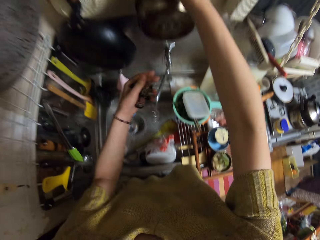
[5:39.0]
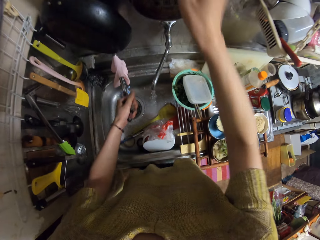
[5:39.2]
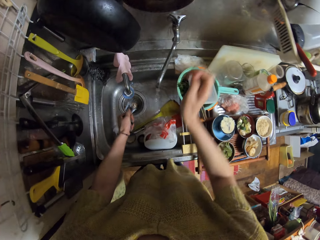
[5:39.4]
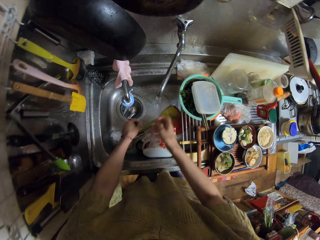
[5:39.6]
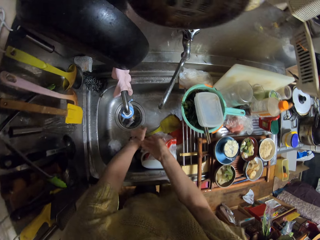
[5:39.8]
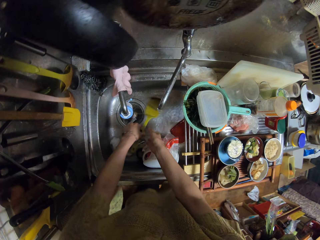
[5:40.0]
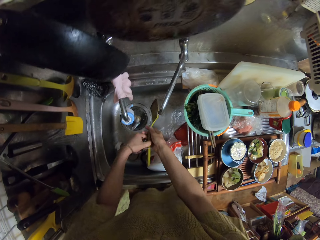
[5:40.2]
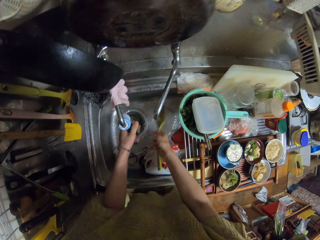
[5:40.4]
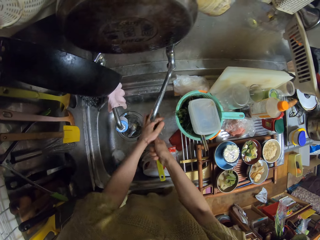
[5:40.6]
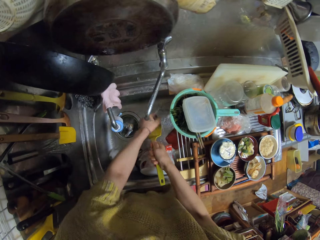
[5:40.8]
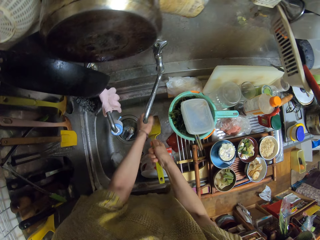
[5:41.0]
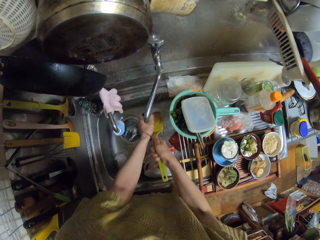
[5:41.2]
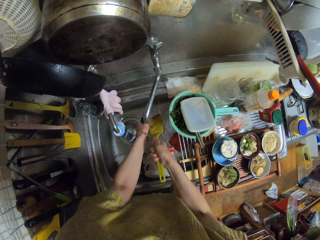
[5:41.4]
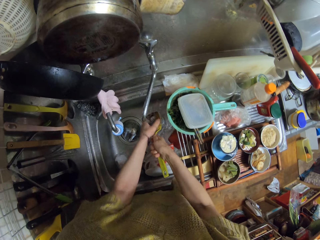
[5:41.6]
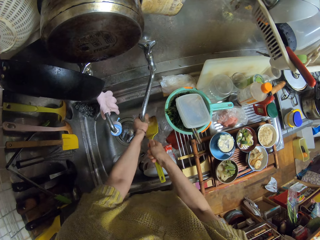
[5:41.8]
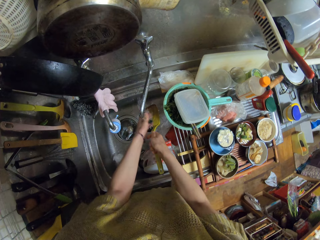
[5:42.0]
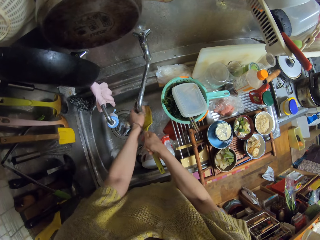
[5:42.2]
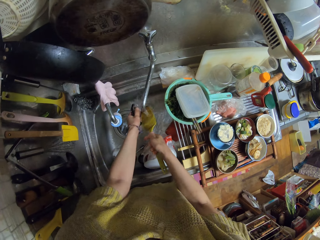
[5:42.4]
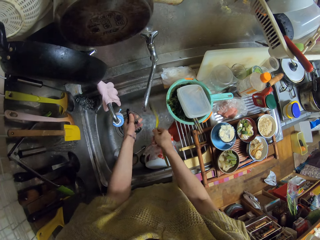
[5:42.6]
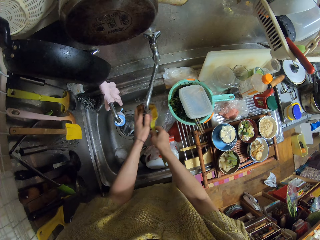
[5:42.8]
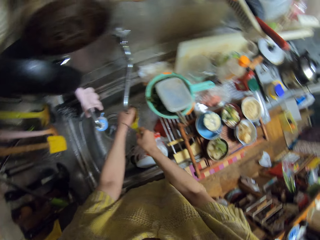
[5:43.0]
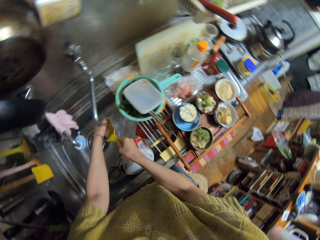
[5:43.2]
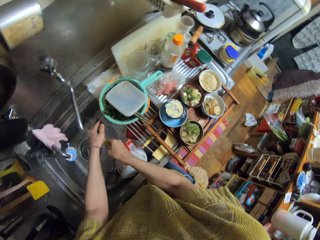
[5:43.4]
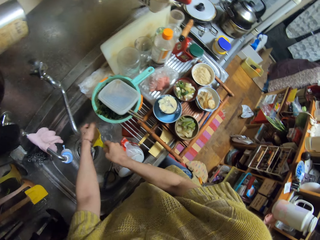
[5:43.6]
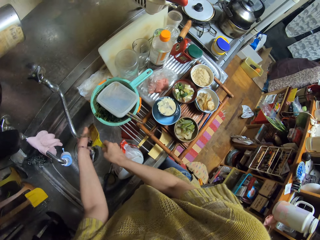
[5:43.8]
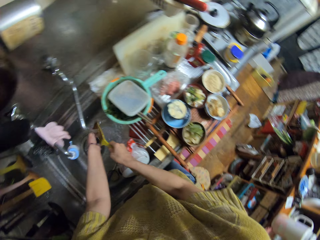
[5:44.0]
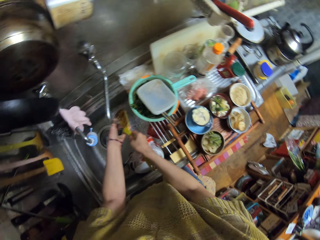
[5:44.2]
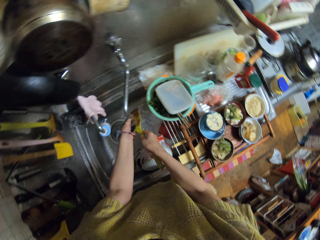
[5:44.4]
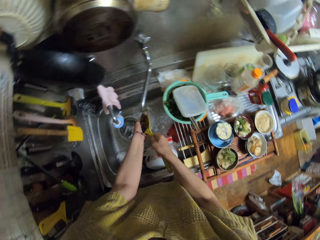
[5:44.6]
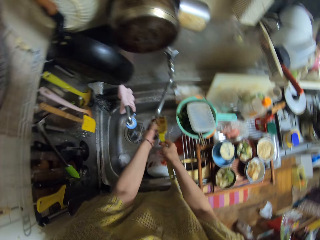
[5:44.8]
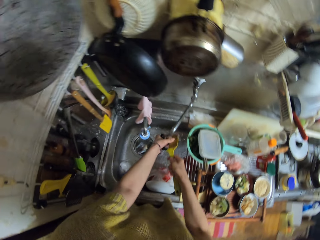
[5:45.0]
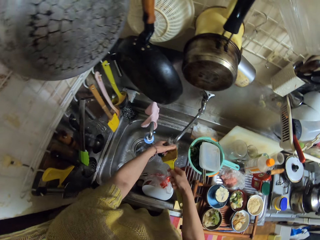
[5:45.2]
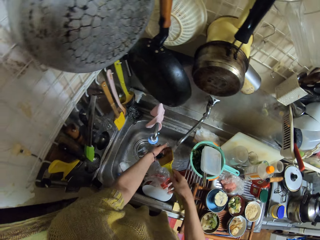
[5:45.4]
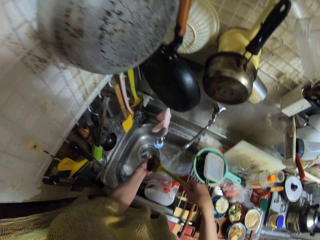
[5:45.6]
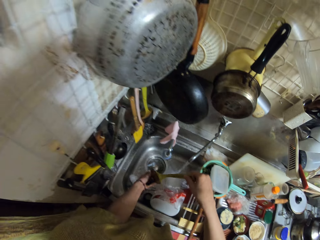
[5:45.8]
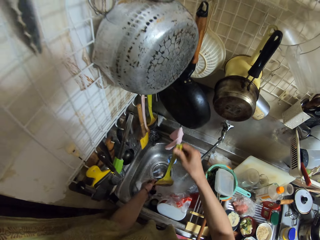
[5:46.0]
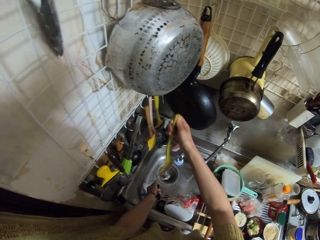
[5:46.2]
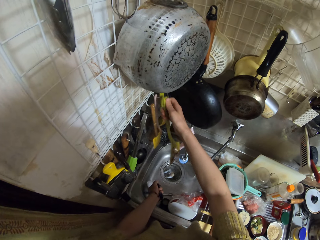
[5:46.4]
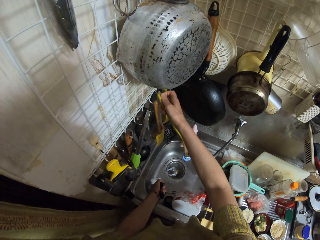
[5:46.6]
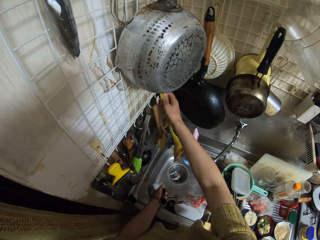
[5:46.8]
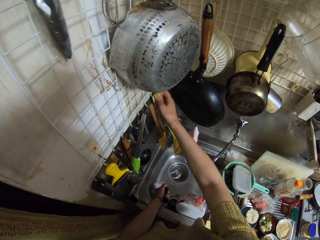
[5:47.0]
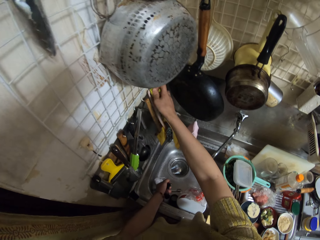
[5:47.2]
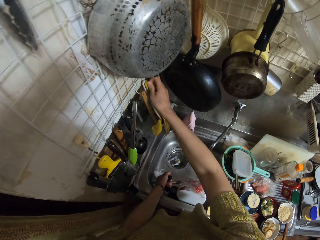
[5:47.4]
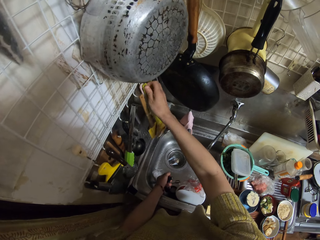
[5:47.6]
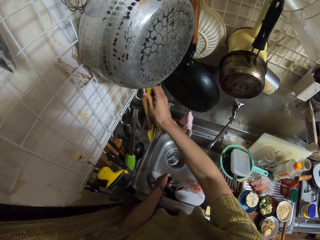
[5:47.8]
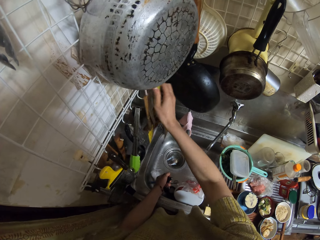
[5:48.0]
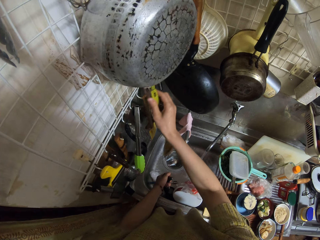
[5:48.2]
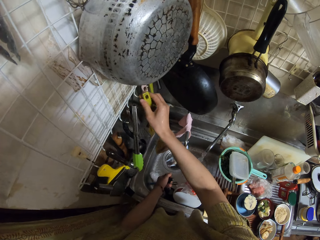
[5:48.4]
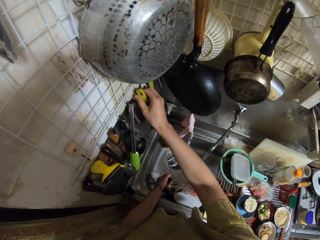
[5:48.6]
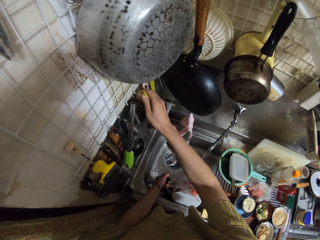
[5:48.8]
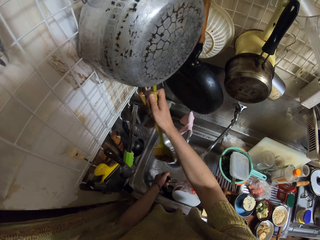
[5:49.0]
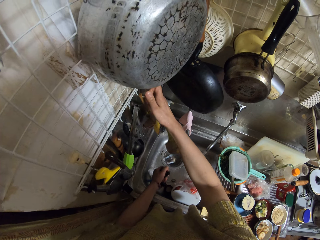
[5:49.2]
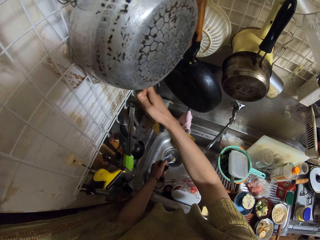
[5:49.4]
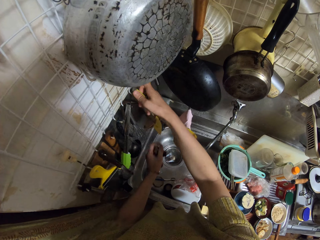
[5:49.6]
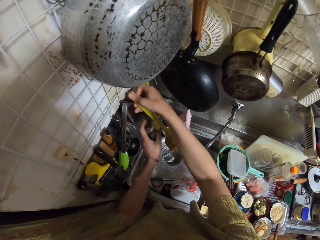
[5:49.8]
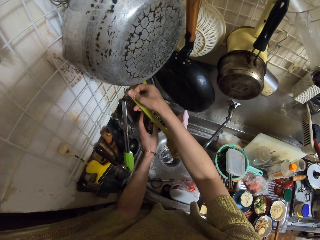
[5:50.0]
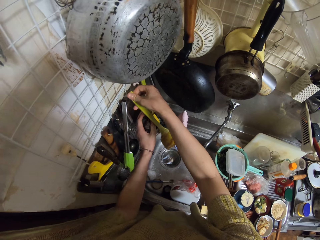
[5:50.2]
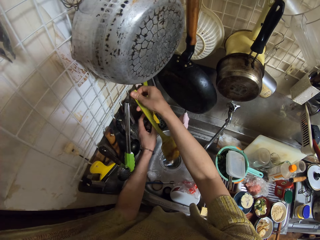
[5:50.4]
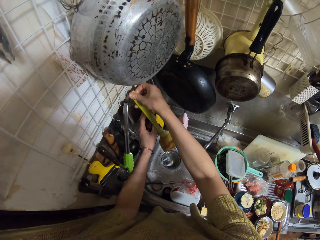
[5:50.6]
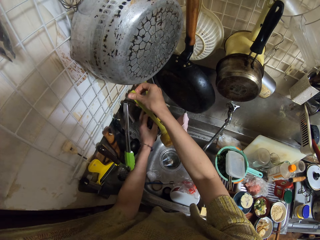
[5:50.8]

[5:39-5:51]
The camera wearer hangs the saucepan on the hanger on the wall. They take the spoon or spatula. They wash the spatula in the sink with the sponge and water from the sink. They hang the spatula on the hanger on the wall.

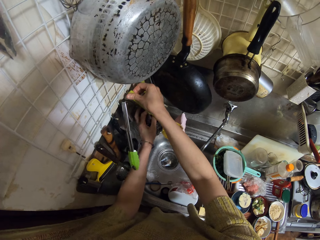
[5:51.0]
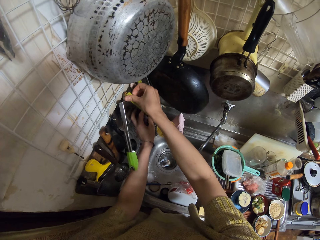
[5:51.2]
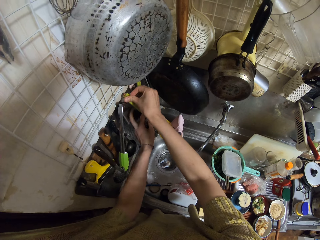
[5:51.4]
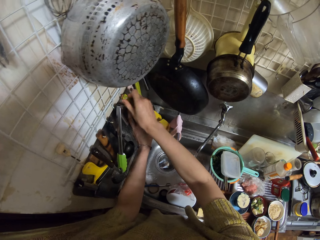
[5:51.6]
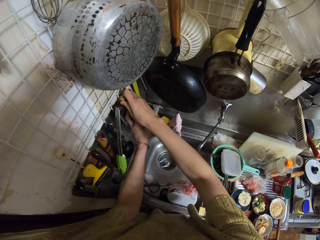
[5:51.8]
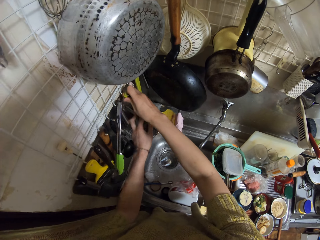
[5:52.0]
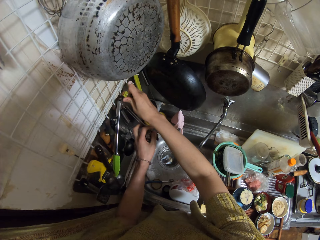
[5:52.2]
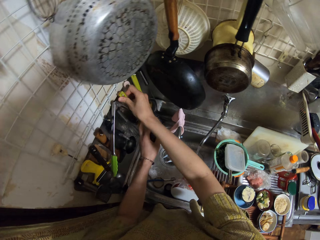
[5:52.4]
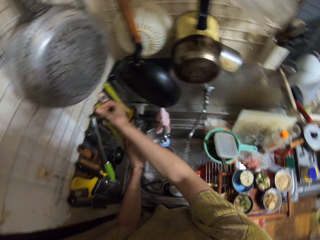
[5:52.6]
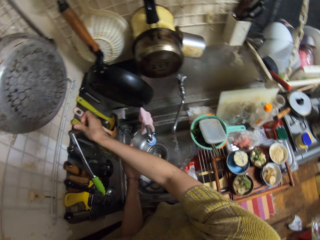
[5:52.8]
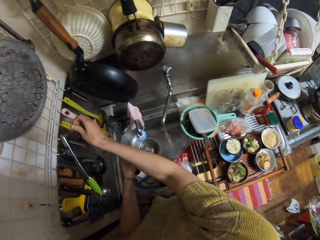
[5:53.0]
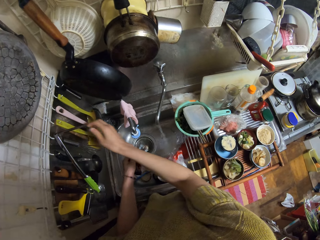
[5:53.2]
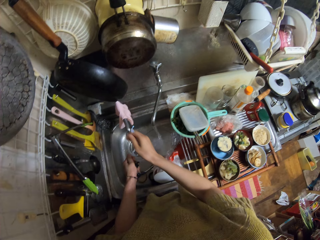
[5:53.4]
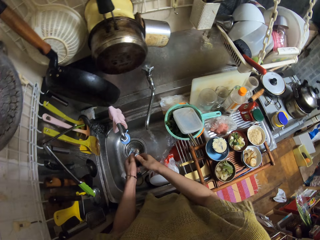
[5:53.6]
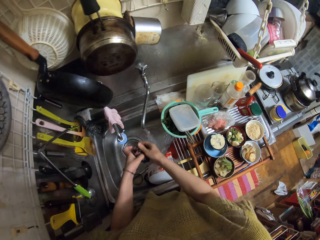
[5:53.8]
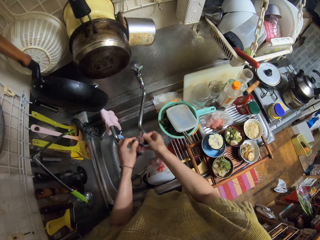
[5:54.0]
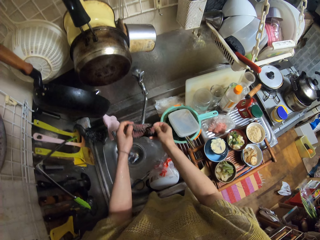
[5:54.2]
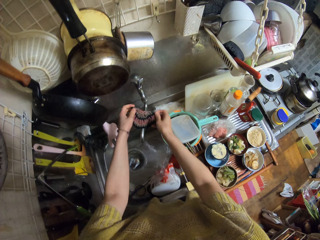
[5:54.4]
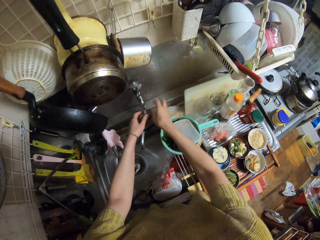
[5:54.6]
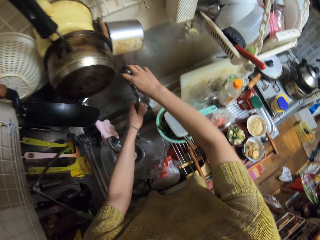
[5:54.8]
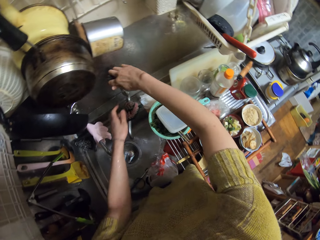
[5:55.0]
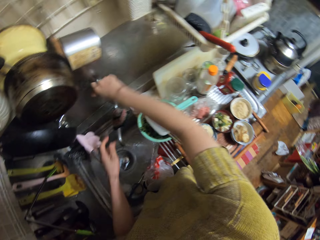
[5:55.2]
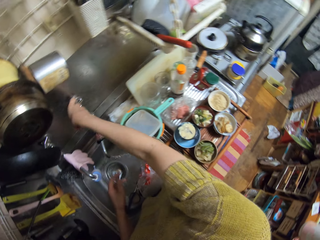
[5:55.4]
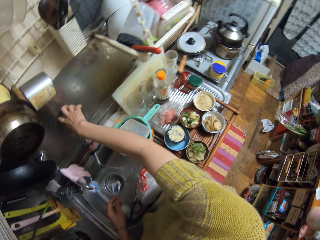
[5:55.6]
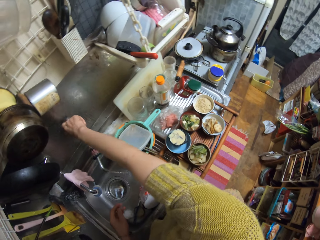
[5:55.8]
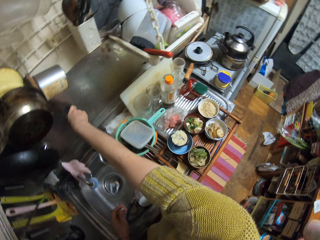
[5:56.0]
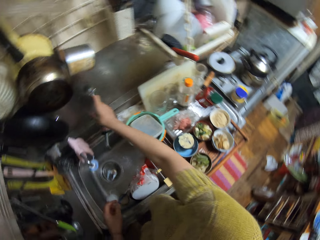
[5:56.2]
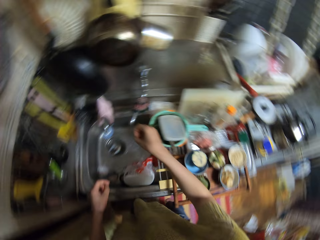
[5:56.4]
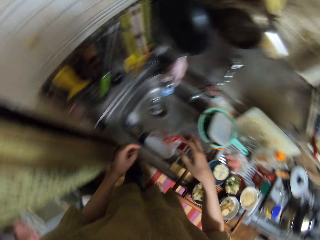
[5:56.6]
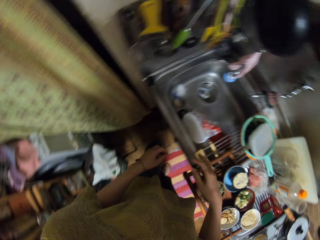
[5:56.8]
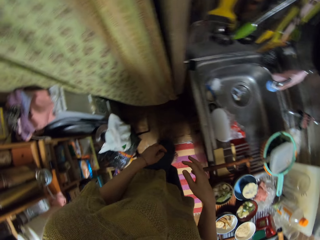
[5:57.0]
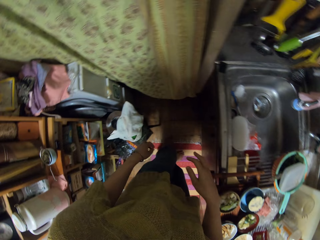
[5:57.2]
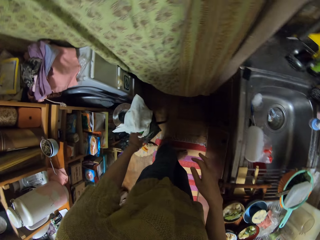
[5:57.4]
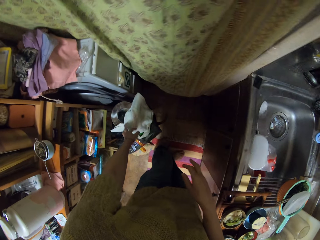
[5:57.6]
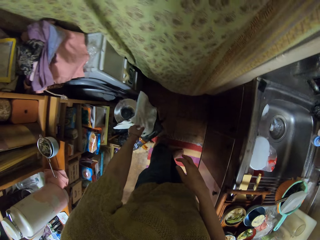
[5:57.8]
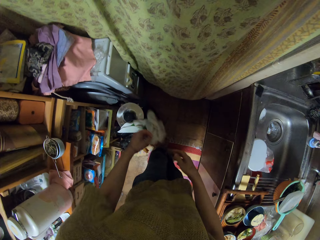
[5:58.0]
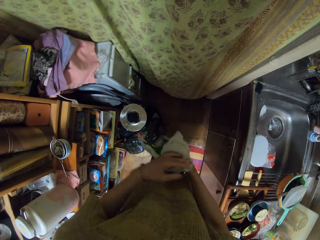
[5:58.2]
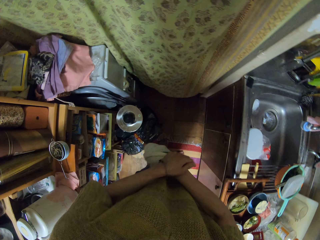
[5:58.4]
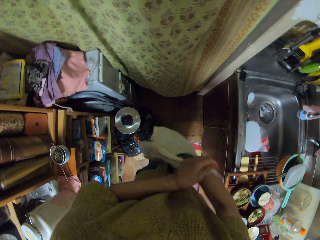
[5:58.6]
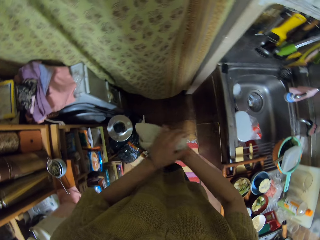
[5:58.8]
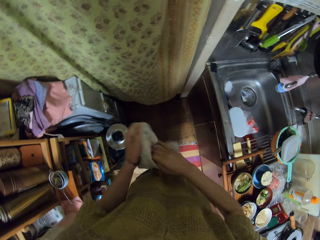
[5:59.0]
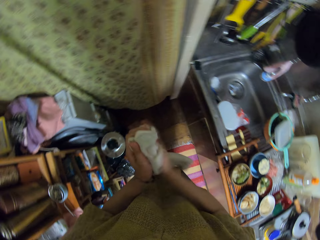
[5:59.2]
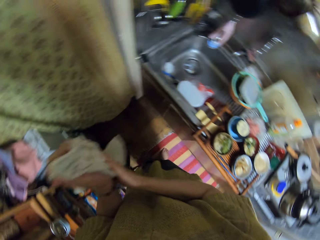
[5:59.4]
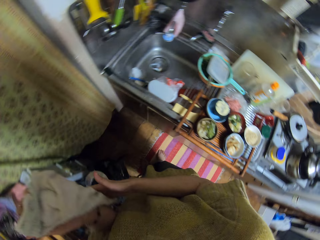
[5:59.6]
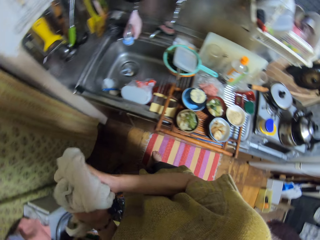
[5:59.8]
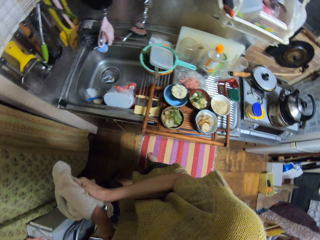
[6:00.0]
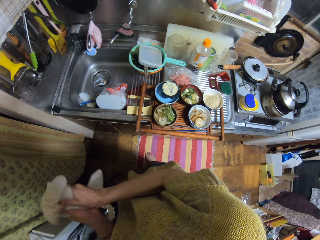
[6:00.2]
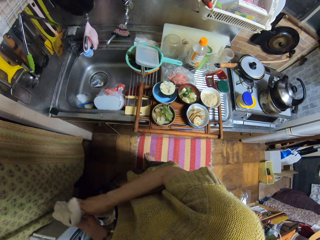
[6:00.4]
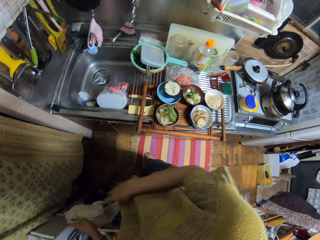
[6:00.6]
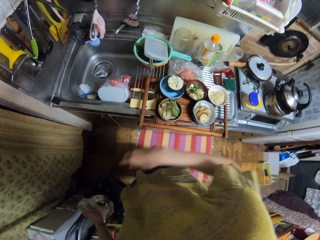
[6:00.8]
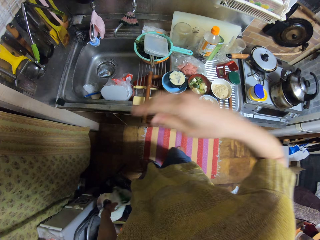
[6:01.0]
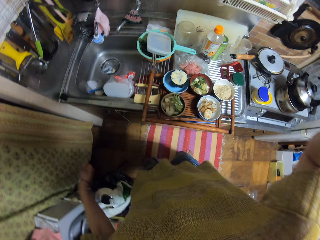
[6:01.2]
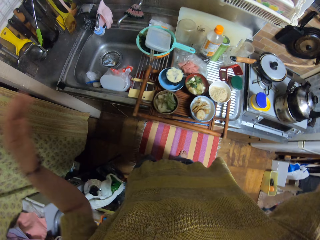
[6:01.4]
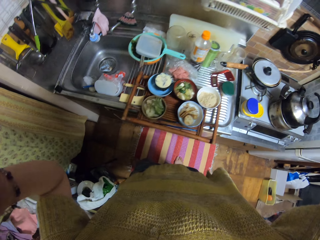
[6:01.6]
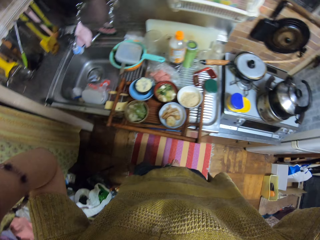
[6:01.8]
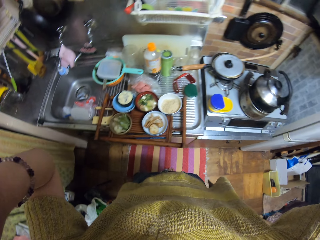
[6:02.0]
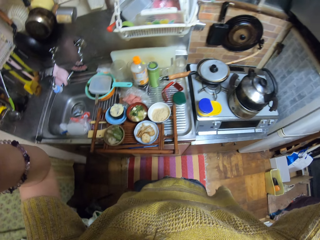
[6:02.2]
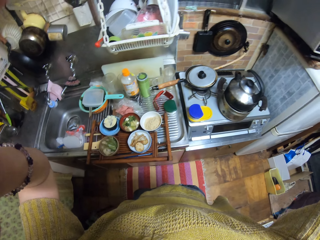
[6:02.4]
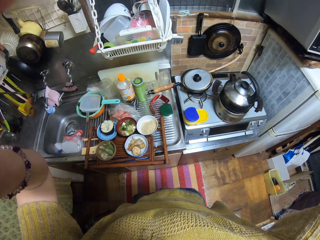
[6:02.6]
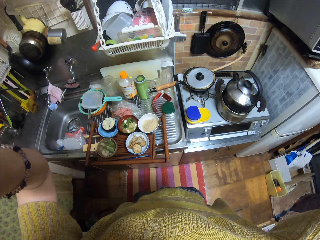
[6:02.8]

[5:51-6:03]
The camera wearer hangs the scrub sponge on the sink tap. She closes the sink tap. She picks up a napkin from a rice cooker on the floor. She dries her hand with the napkin. She drops the napkin back on the rice cooker. She adjusts the camera.
